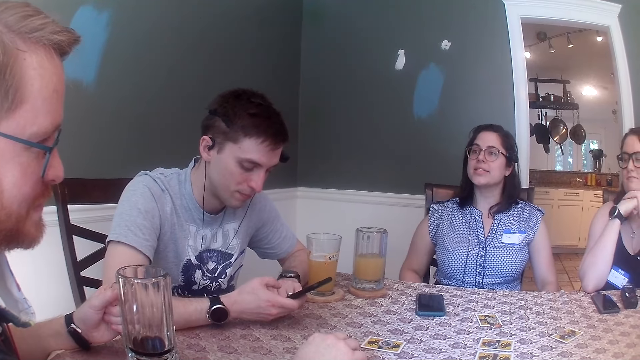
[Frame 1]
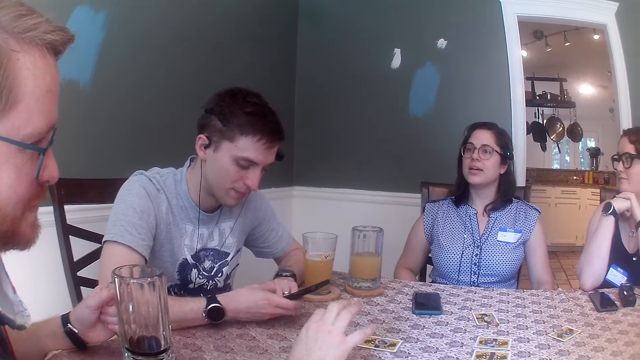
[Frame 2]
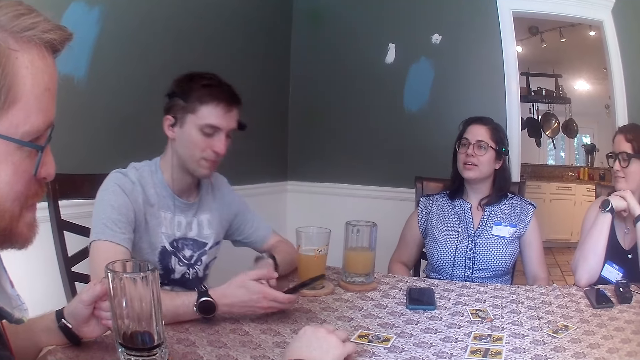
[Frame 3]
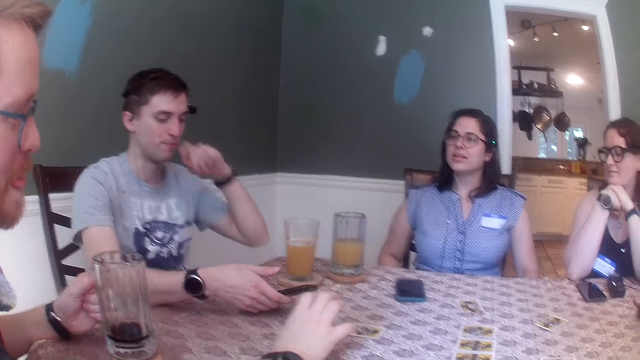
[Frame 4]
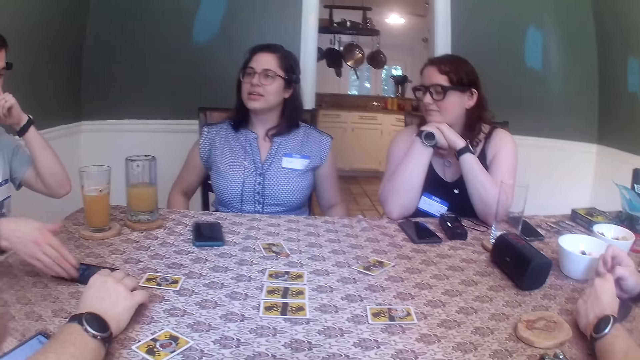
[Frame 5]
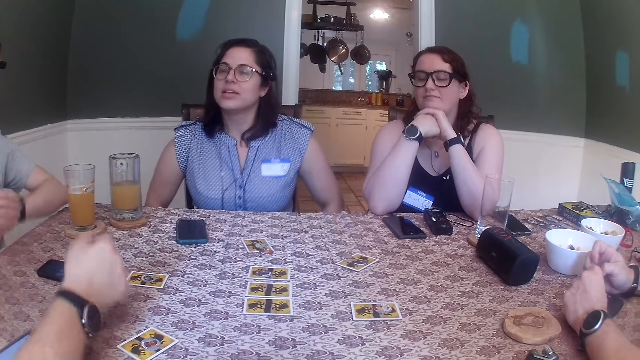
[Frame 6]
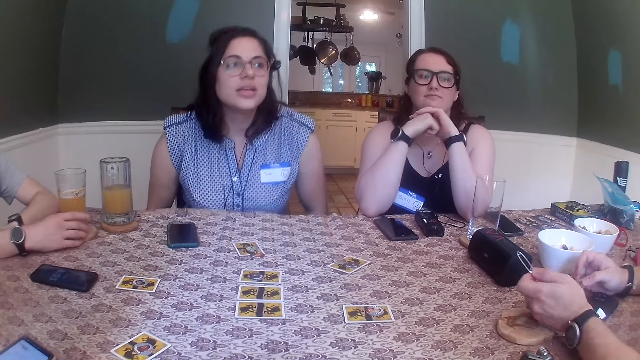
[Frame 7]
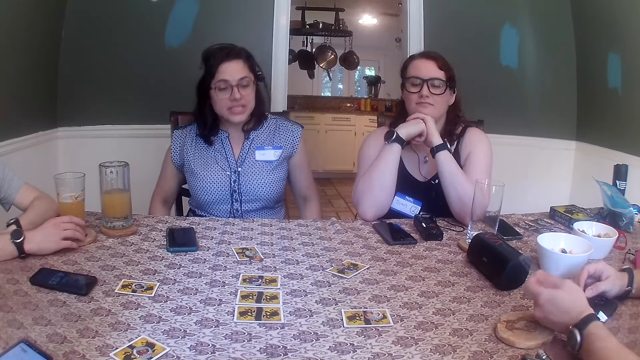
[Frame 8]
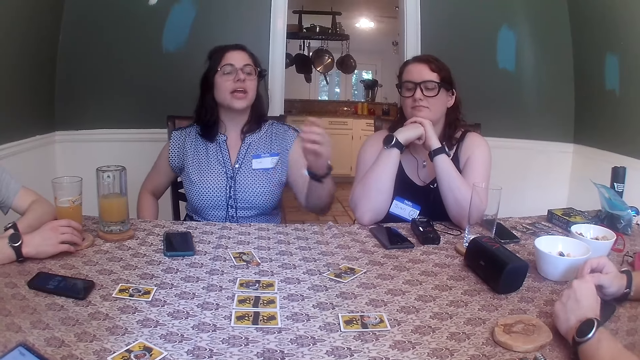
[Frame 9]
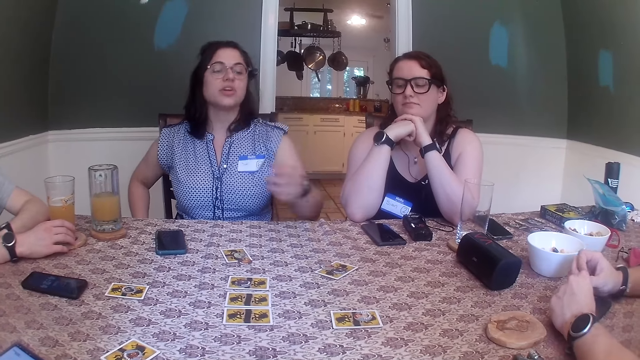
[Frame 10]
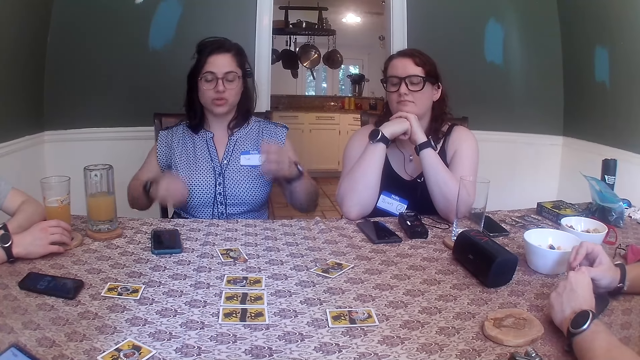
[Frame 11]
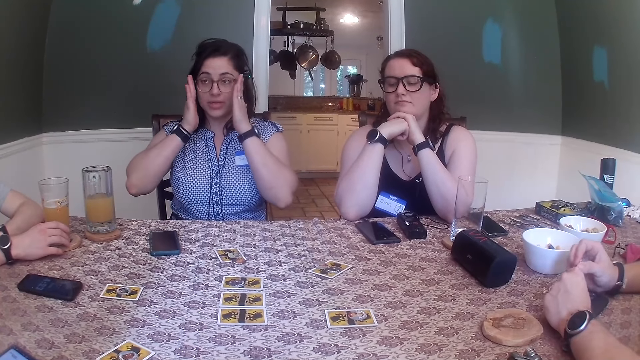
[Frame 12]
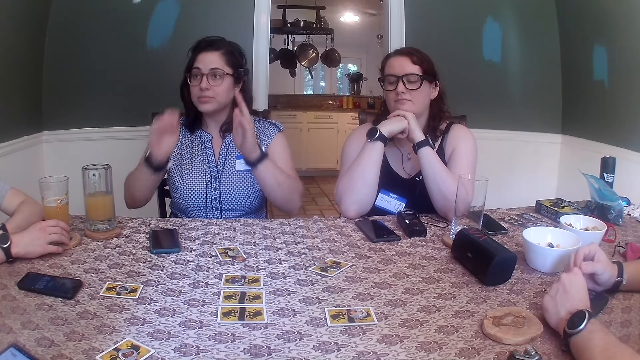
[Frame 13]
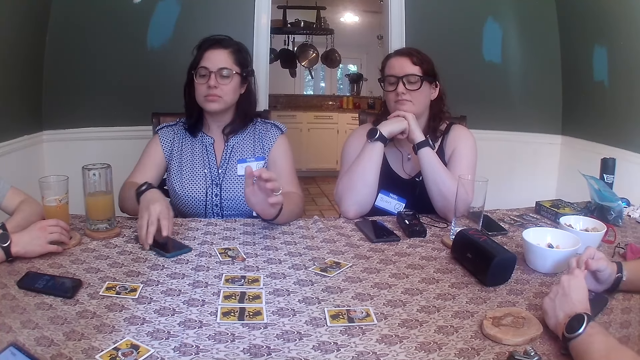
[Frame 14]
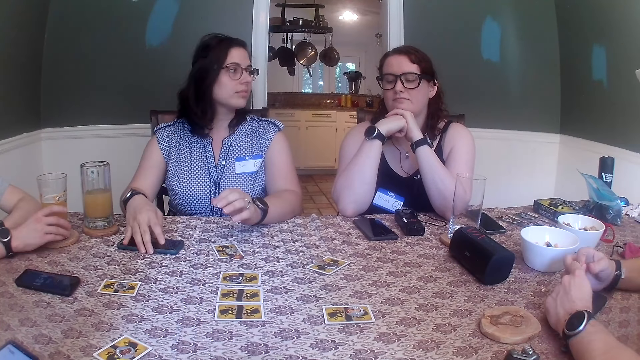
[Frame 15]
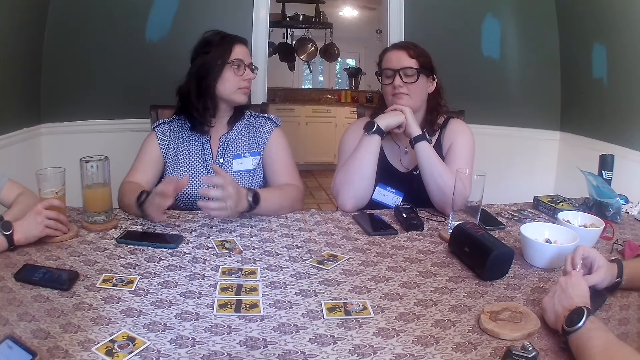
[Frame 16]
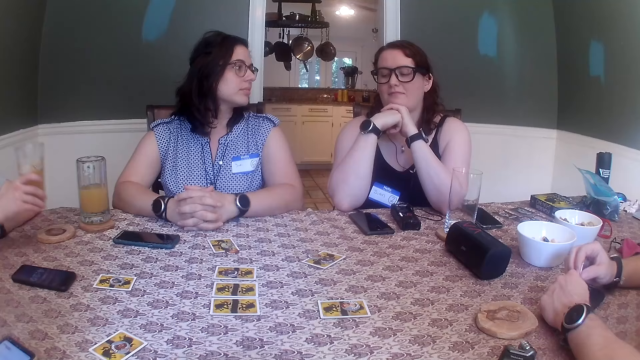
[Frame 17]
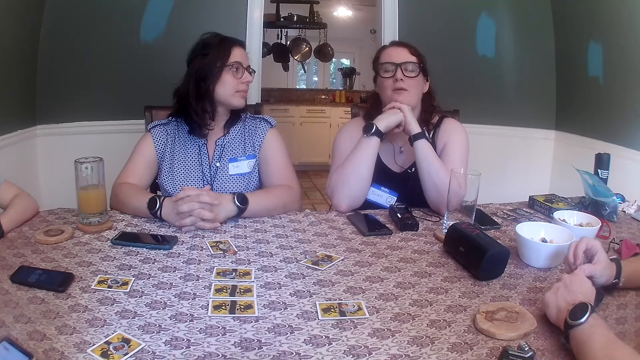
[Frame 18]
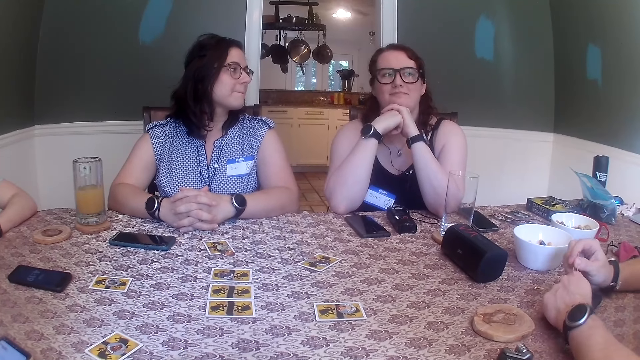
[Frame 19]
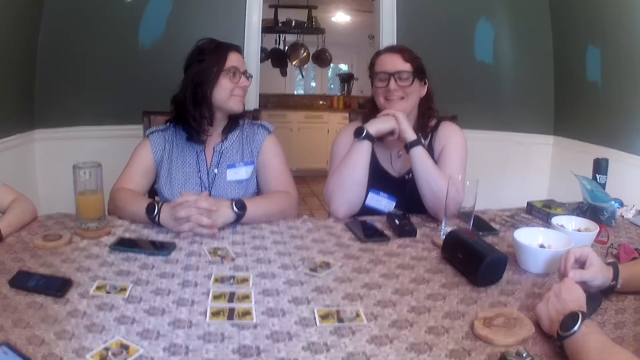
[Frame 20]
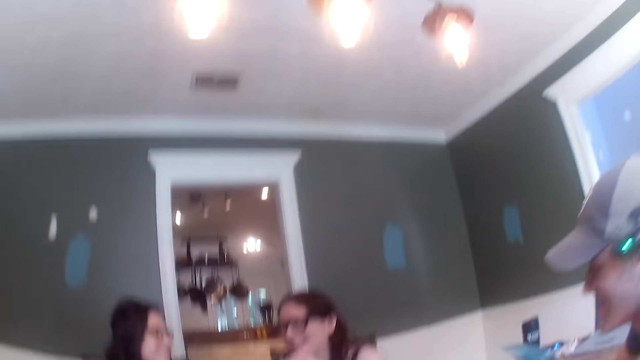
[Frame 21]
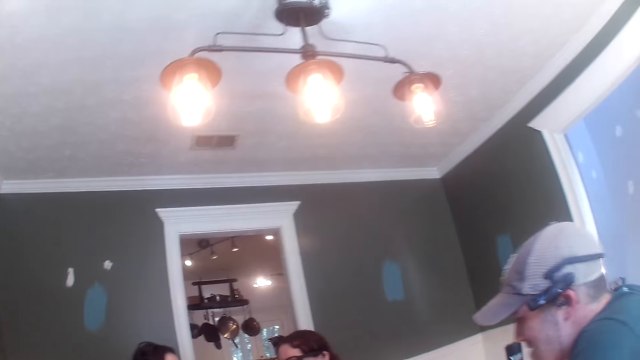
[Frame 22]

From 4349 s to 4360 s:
The woman shouts at a man, then interacts with the group and the camera wearer. Another man drops the phone with his right hand on the table. He places the phone on the table. A third man holds the pin with his left hand. The second man holds a cup on a coaster with his right hand. The third man plays with the pin in his hands. The woman touches a pair of glasses on her face with both hands. She moves the phone on the table with her right hand. The second man picks up the glass cup of juice on the coaster on the table with his right hand. The woman places her hand on the table and clasps her hands together.

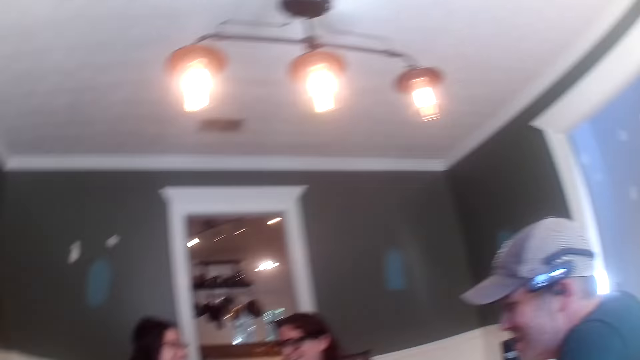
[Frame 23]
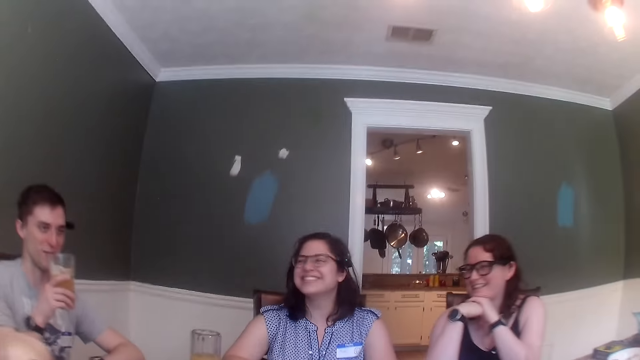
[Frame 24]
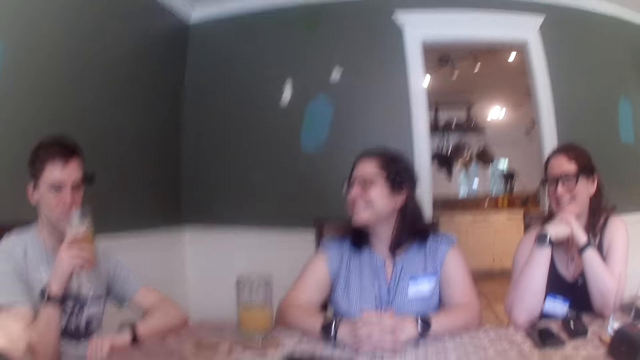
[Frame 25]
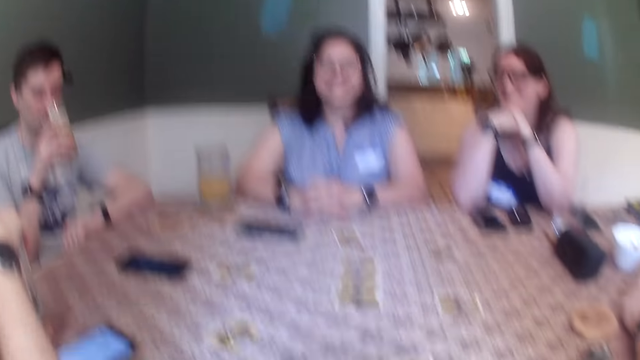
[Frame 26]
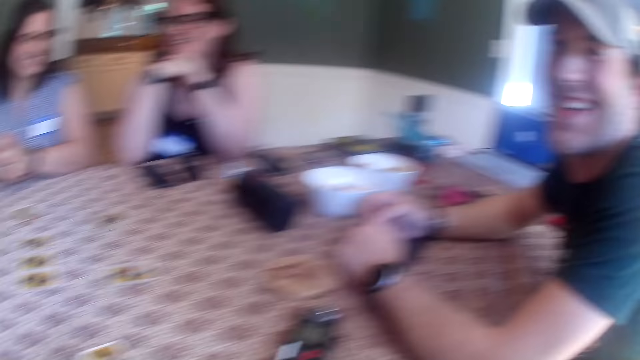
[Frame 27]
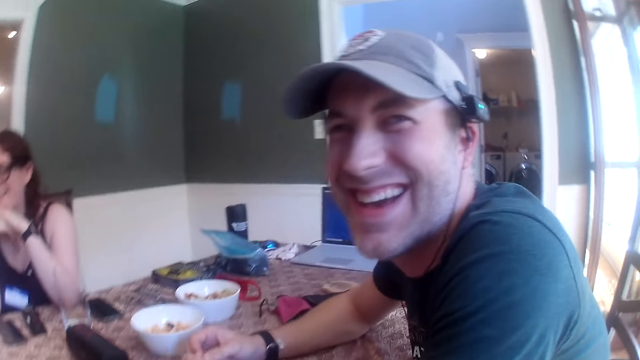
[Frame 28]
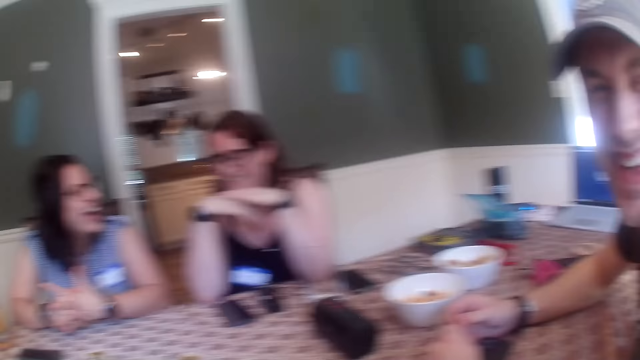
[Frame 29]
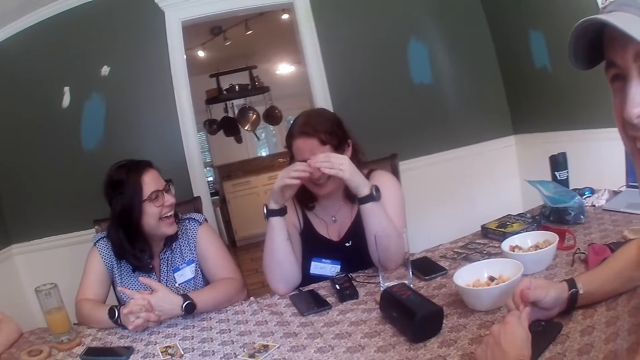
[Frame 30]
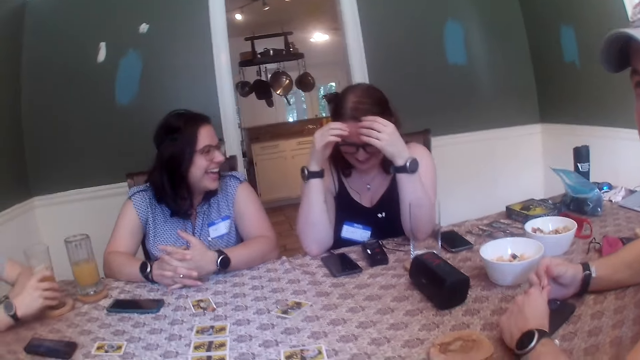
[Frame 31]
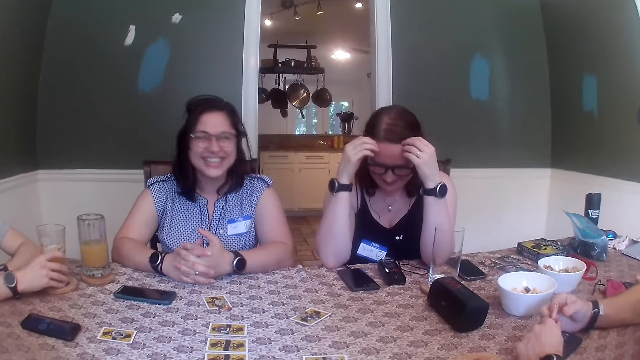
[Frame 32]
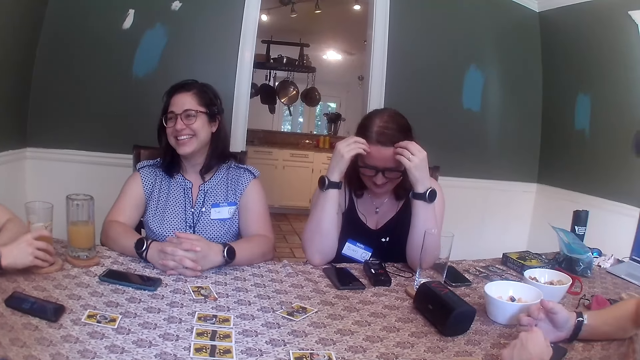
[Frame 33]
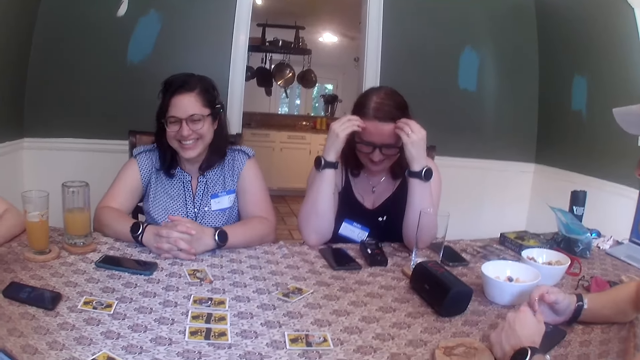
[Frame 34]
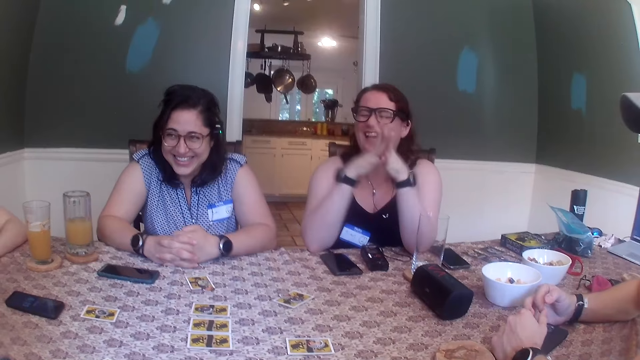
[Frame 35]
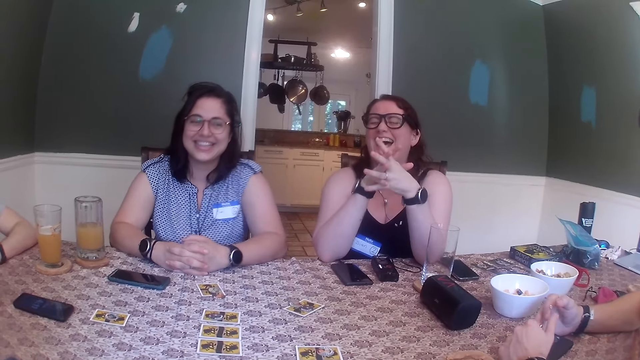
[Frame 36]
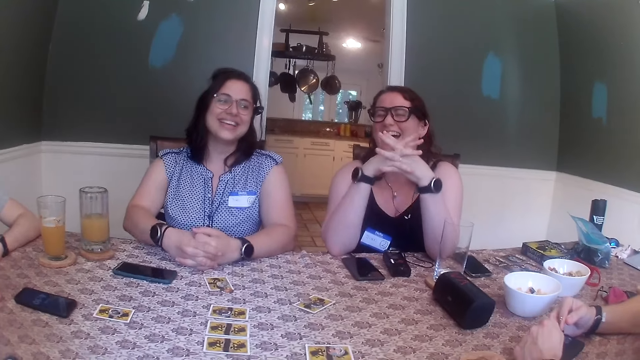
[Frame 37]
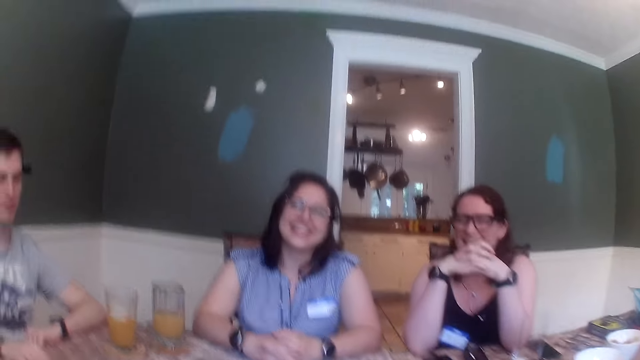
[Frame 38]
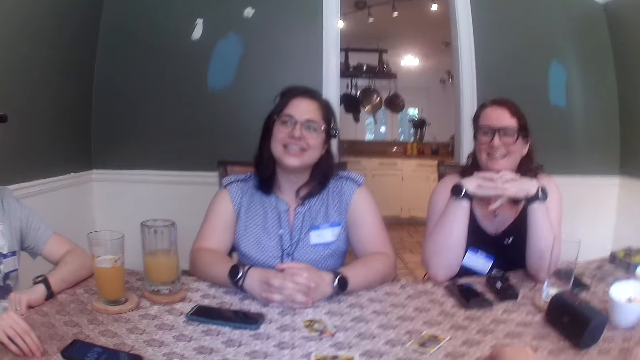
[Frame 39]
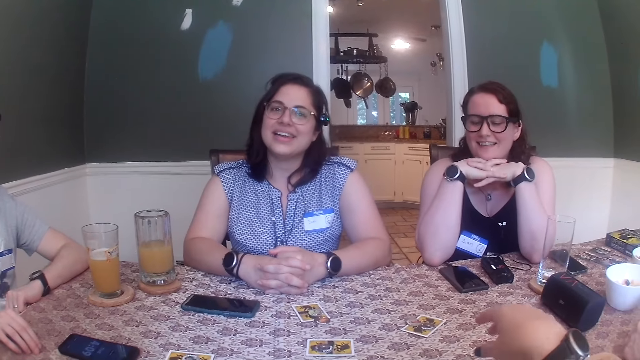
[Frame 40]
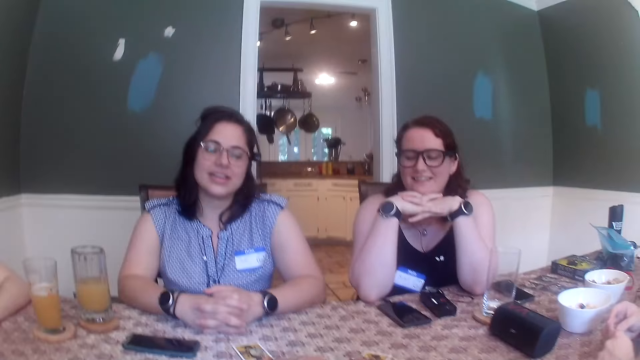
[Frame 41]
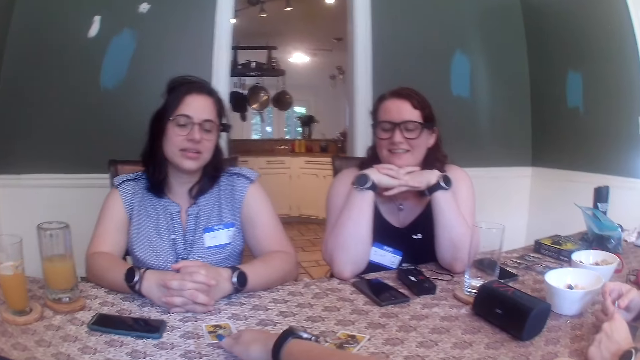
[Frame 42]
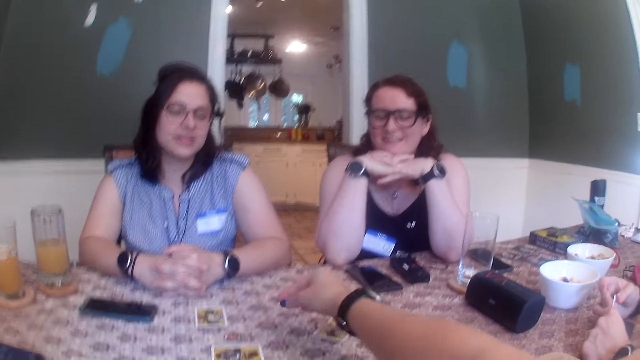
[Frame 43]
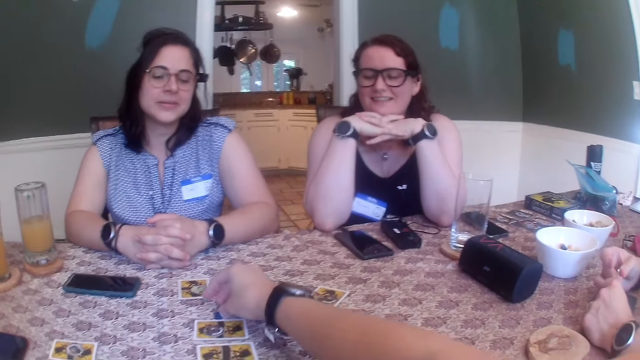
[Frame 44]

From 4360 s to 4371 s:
A man drinks juice from a cup with his right hand. The woman unclasps her hand. The man puts the juice on the table. The woman clasps both hands. The camera wearer moves a coin on the table with her right hand.
